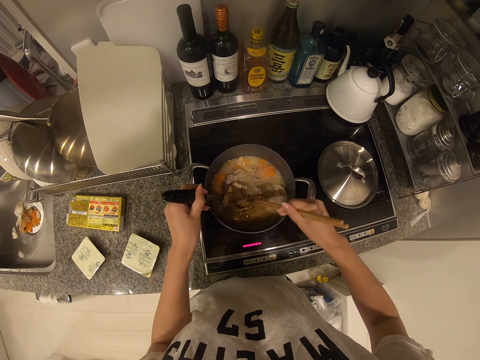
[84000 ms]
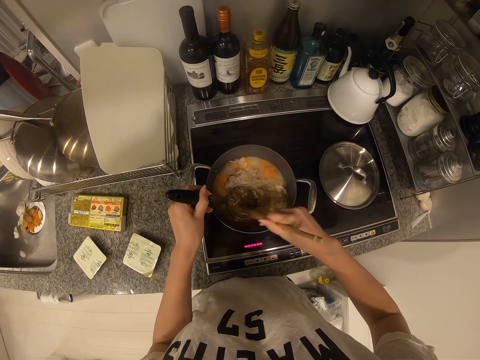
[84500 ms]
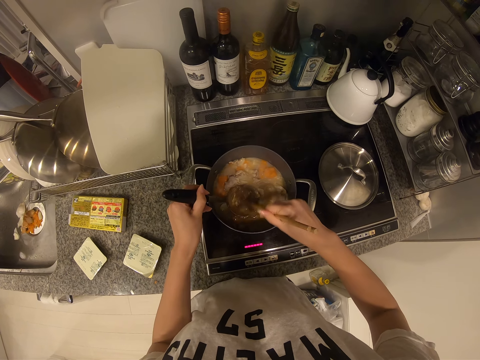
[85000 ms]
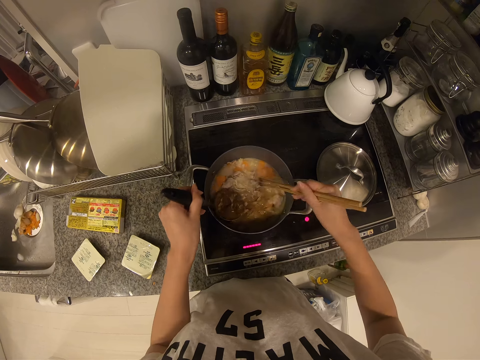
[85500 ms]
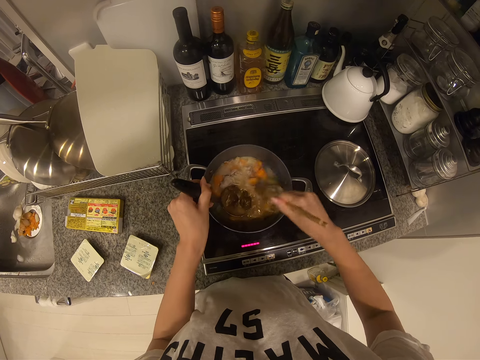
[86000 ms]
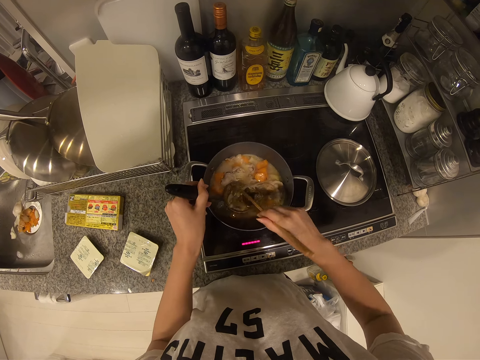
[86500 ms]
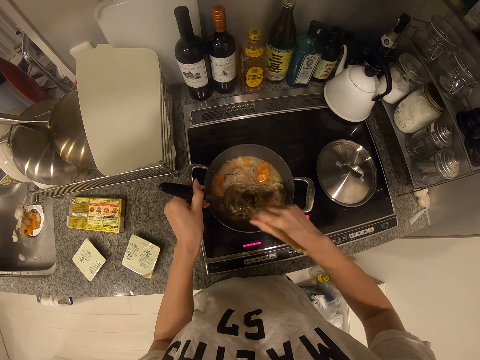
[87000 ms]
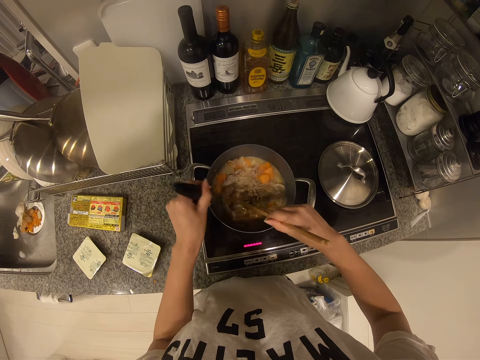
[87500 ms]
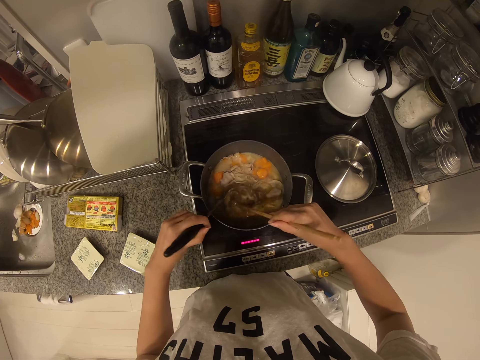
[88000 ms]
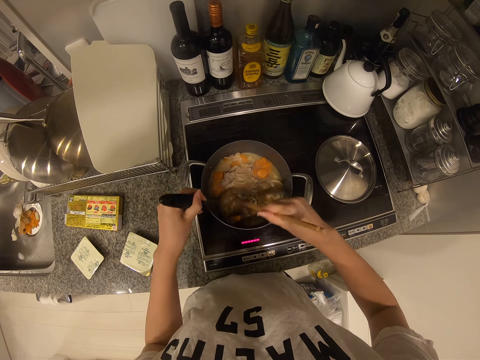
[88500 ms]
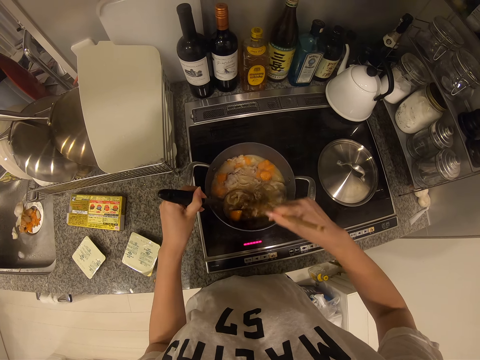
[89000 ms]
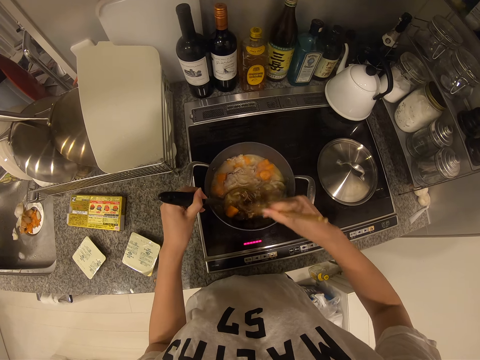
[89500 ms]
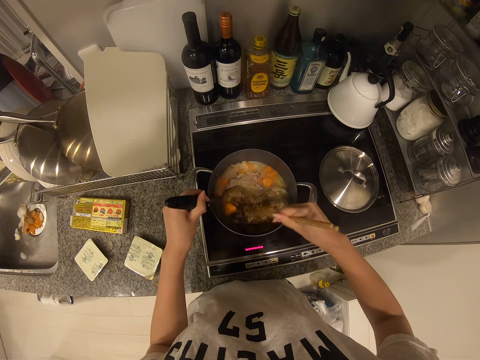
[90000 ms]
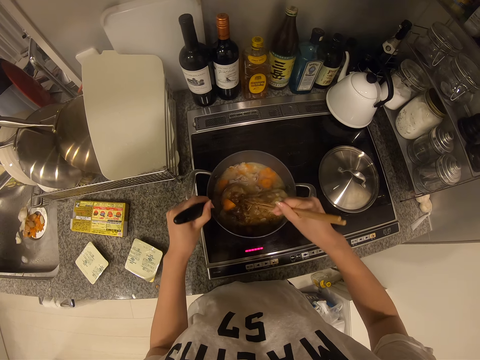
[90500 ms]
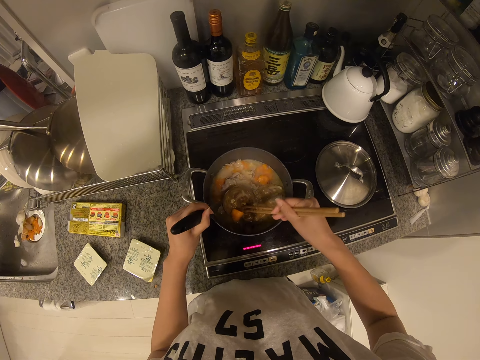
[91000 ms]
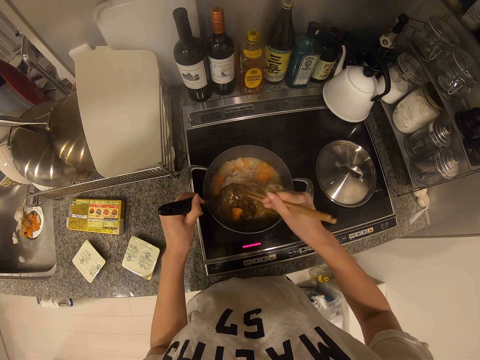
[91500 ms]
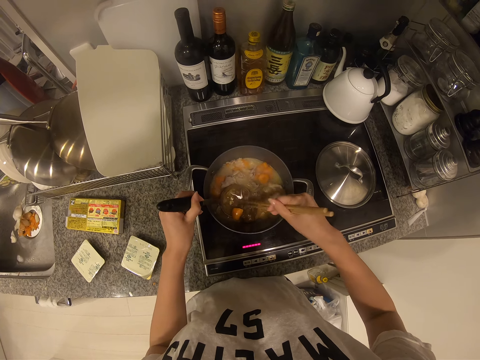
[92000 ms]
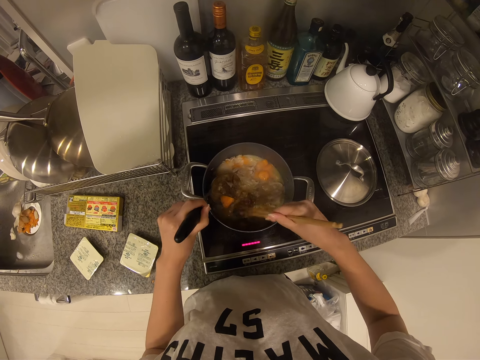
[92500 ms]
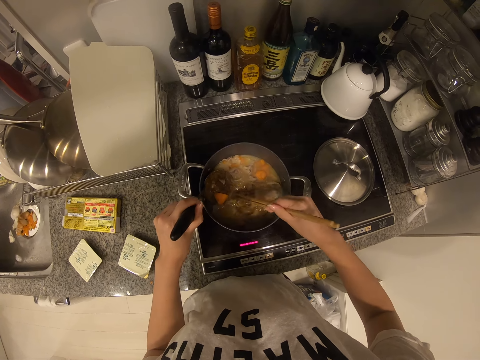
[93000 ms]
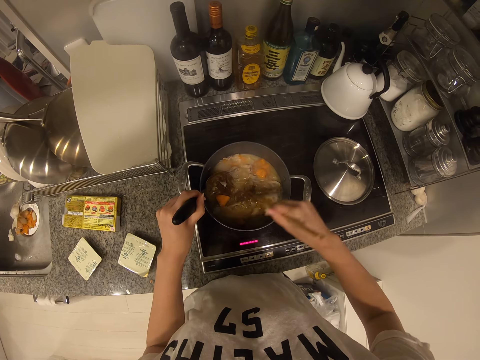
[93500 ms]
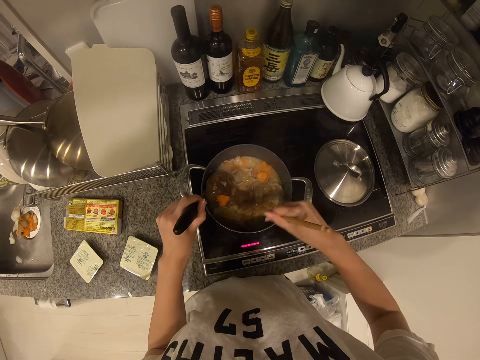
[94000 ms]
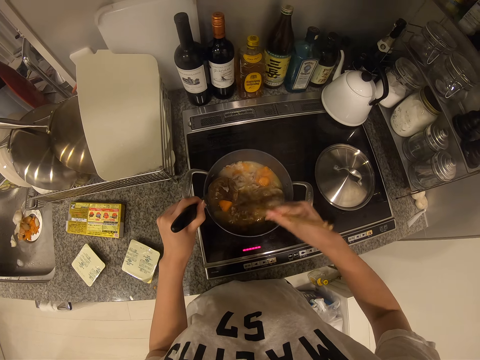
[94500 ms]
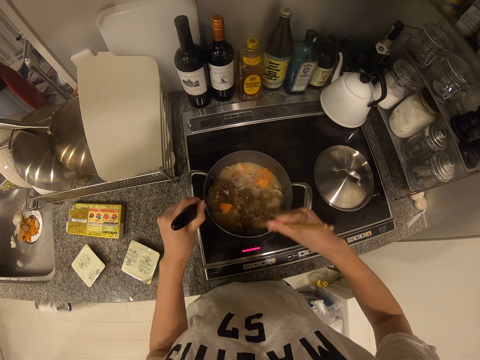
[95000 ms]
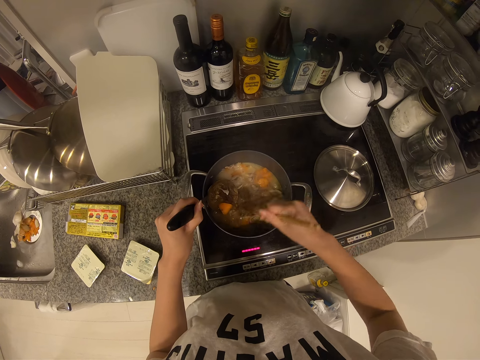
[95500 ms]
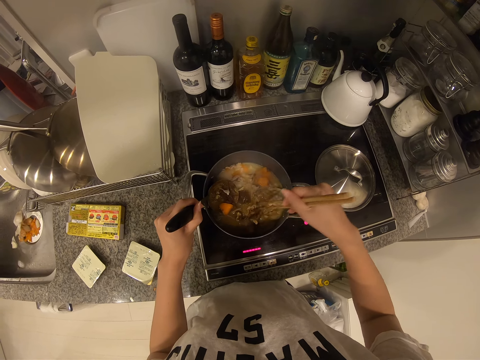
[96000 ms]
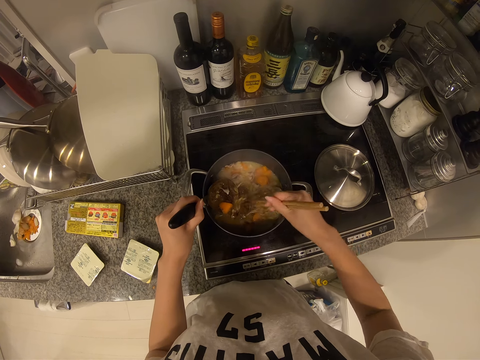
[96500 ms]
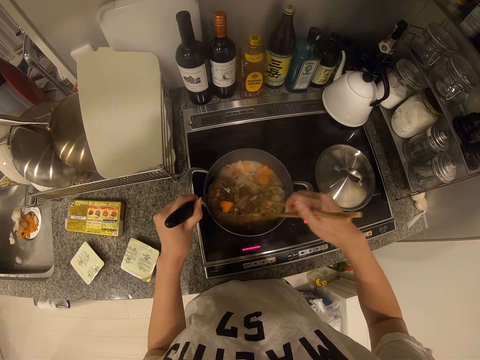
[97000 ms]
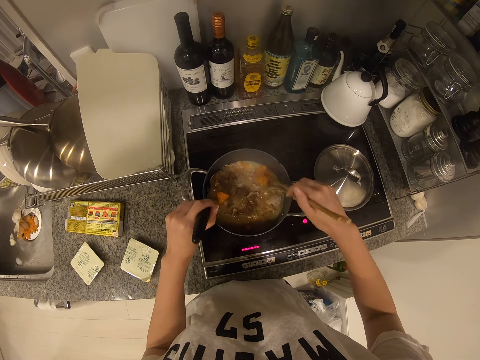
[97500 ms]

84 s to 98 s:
The camera wearer puts something in the serving spoon. They put something in the serving spoon again. They stir something. They remove something from the spoon. They stir something.

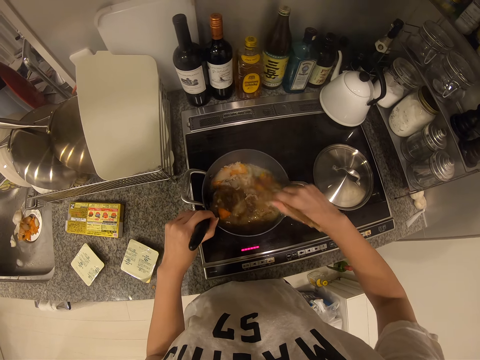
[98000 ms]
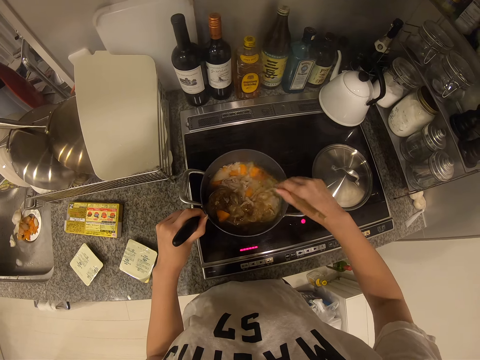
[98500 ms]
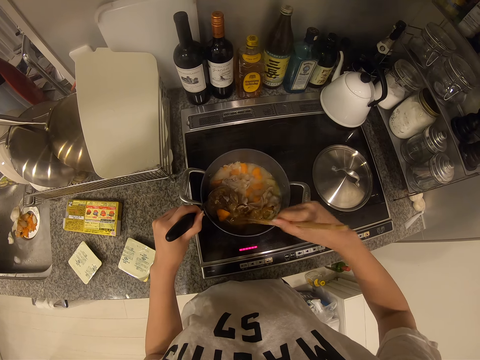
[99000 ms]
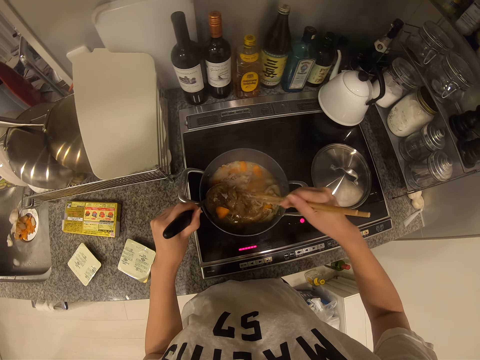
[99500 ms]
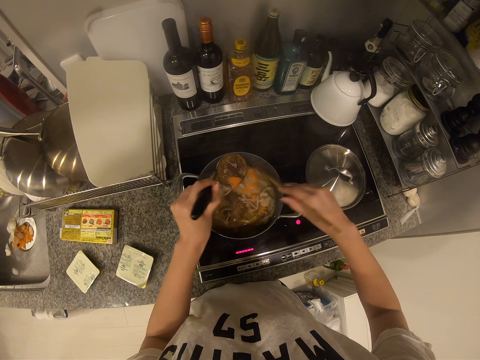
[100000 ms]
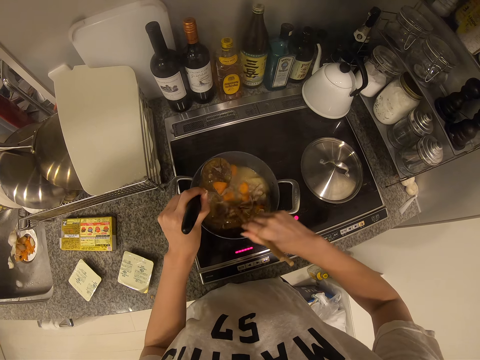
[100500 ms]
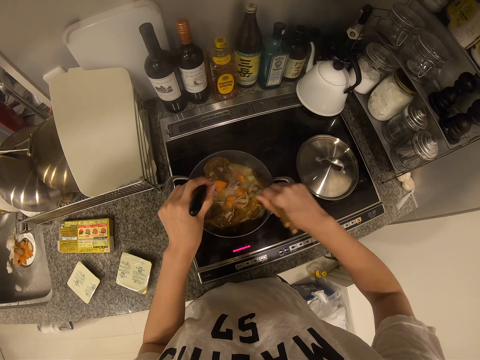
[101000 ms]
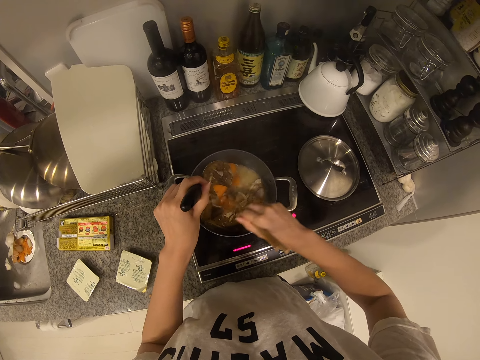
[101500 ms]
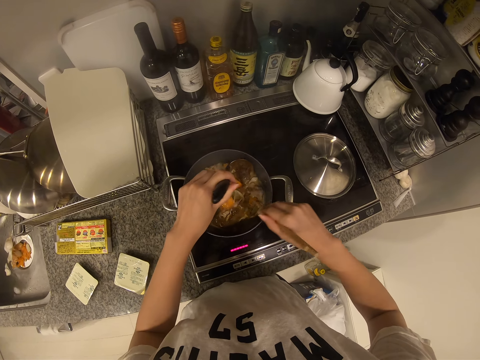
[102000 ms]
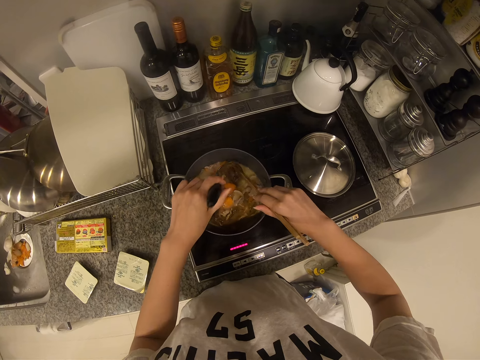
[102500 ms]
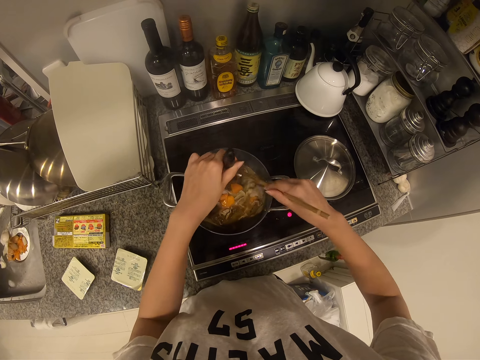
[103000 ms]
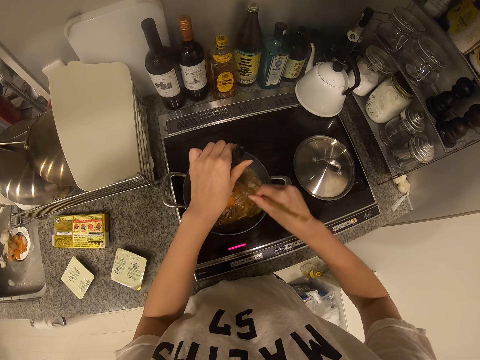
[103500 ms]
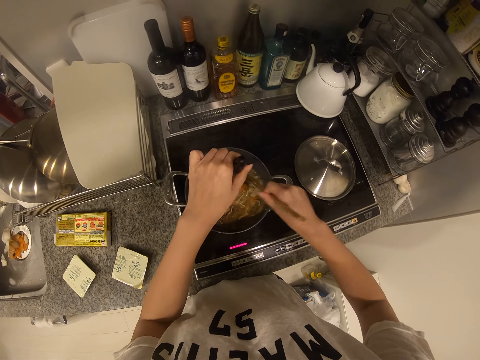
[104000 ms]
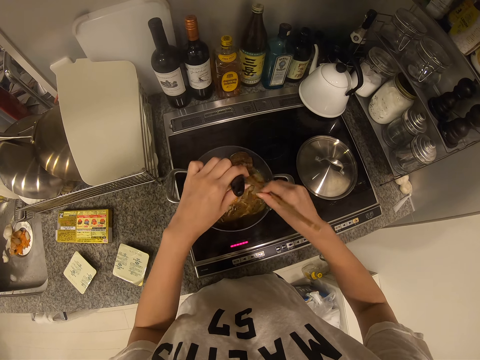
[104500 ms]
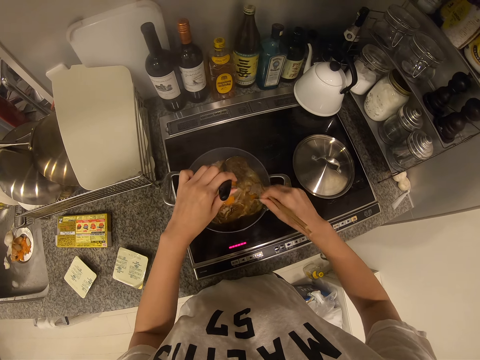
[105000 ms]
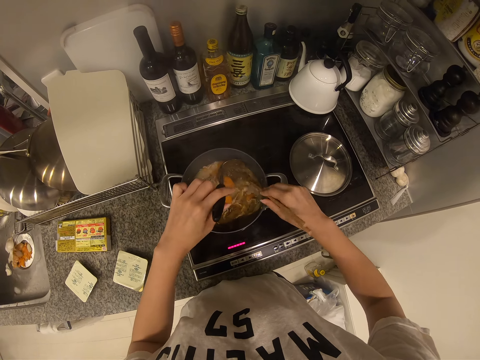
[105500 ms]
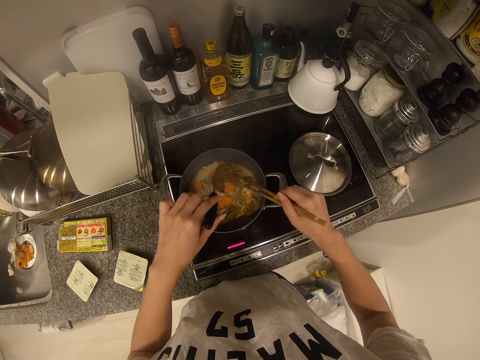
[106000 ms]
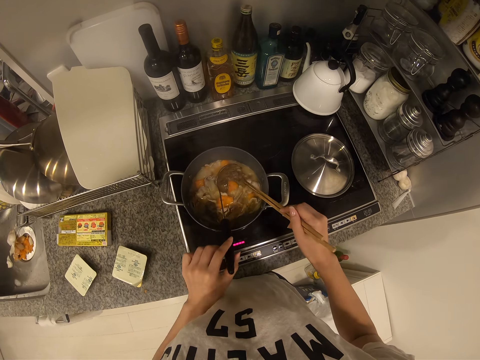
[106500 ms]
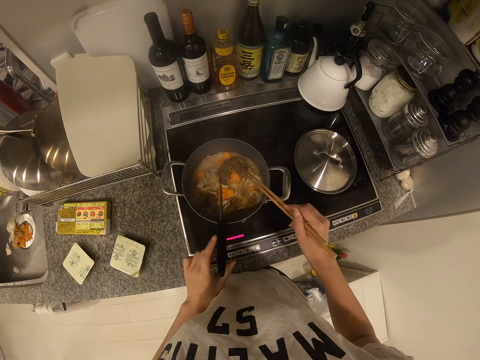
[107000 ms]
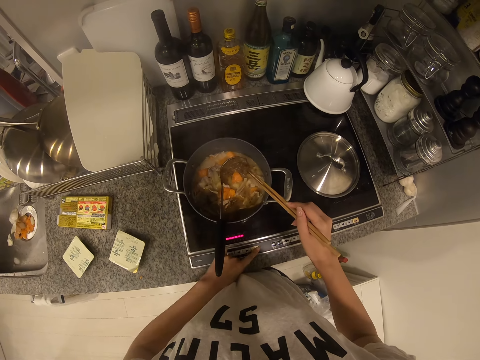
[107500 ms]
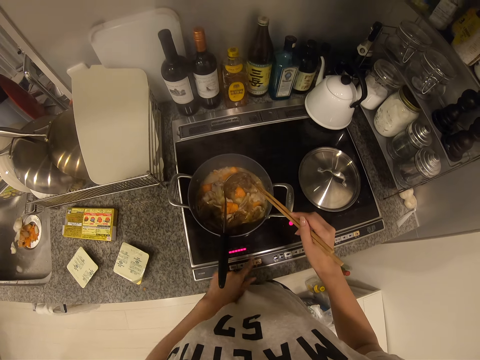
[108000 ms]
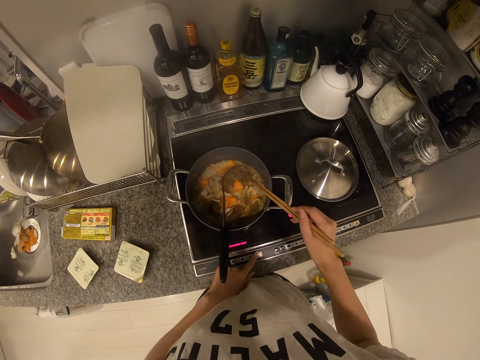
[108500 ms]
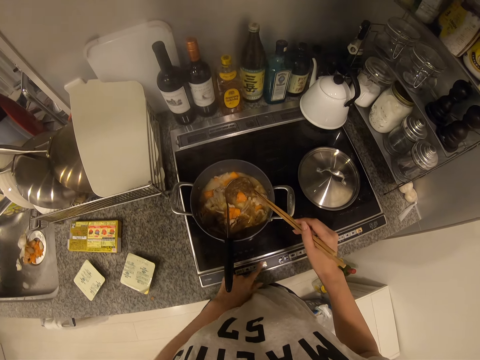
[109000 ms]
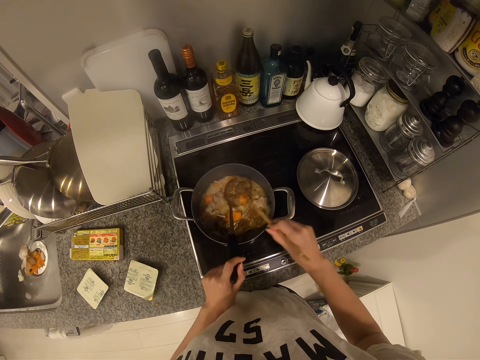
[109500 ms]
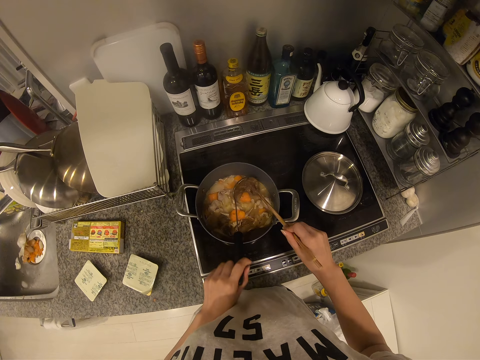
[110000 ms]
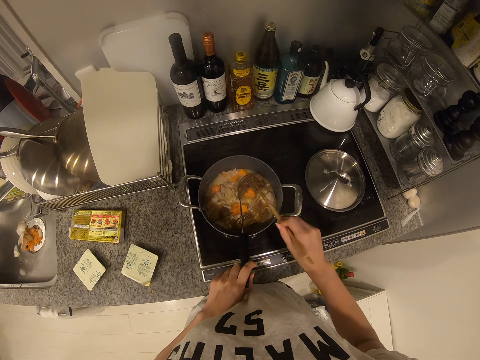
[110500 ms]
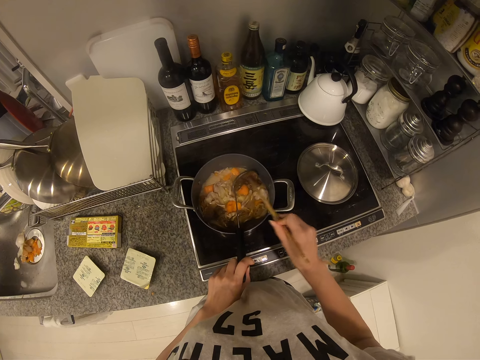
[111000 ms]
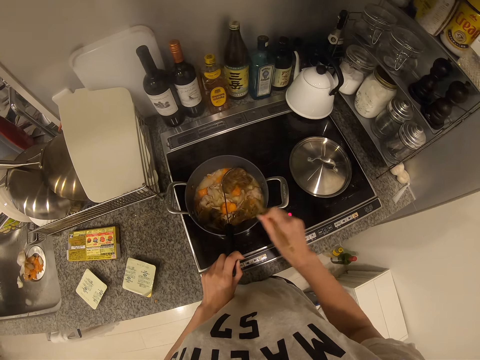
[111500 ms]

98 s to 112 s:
The camera wearer moves the spoon over the food. They lift the spoon. They remove something from the spoon. They place the spoon on a cooking pot. They press the cooker controller. They pick up a serving spoon. They stir the food with the chopstick.
